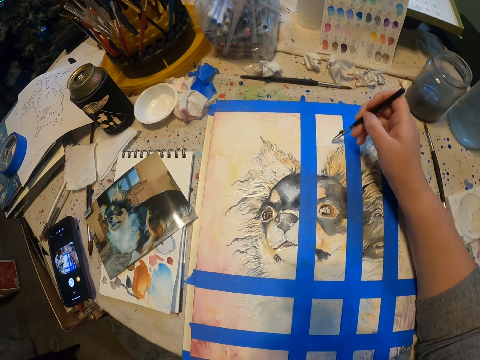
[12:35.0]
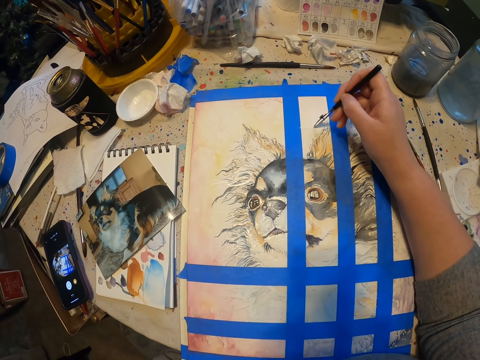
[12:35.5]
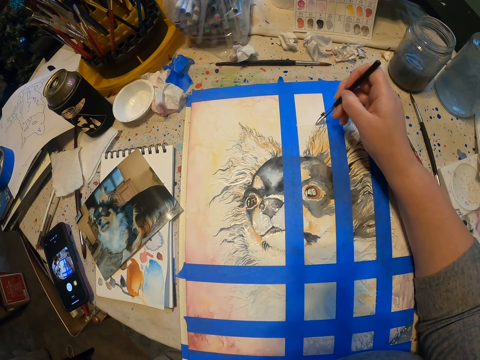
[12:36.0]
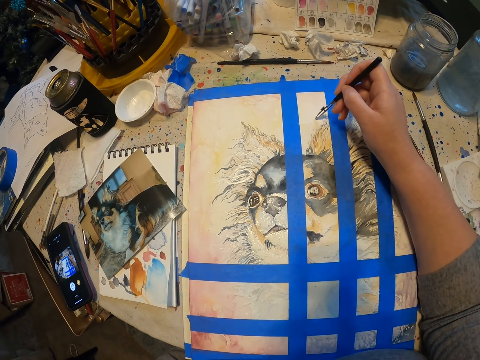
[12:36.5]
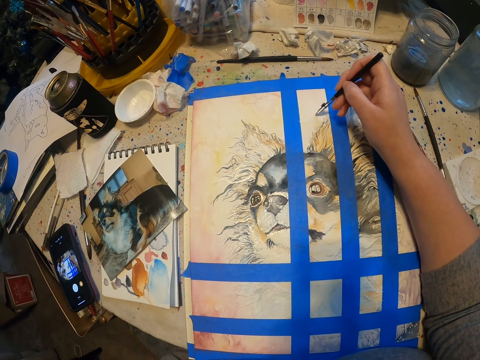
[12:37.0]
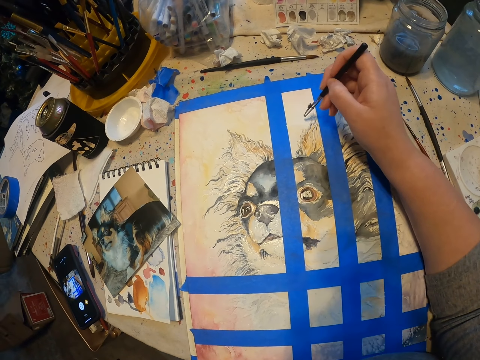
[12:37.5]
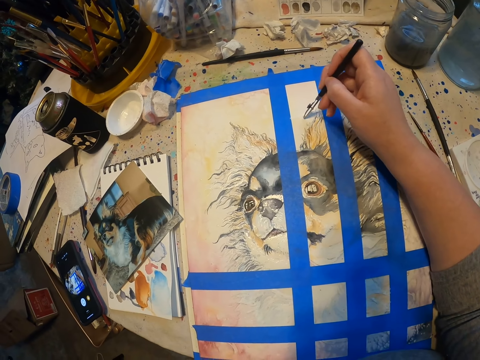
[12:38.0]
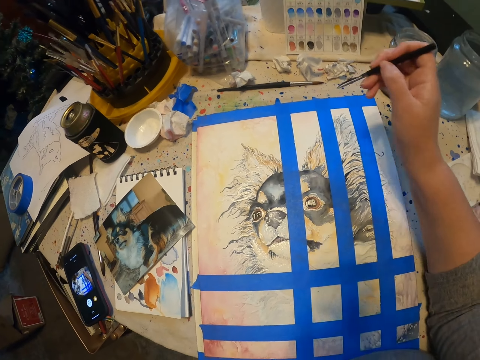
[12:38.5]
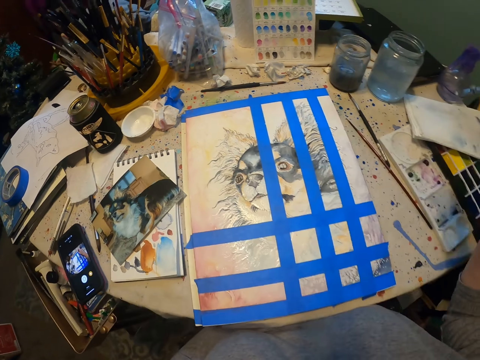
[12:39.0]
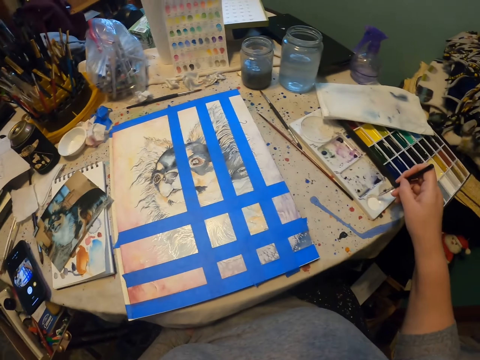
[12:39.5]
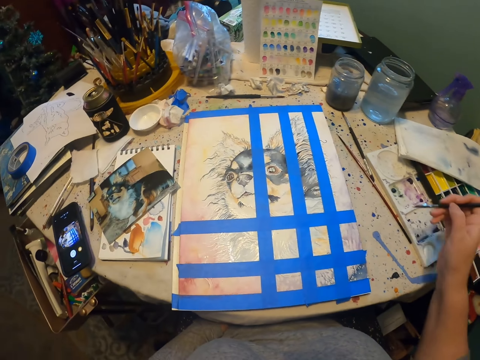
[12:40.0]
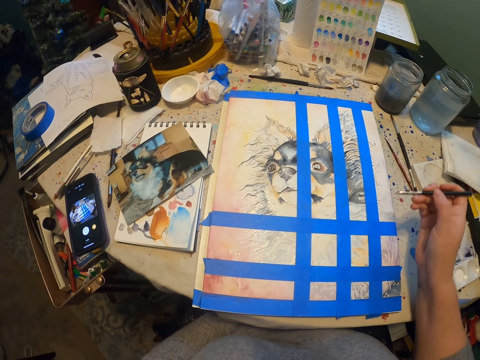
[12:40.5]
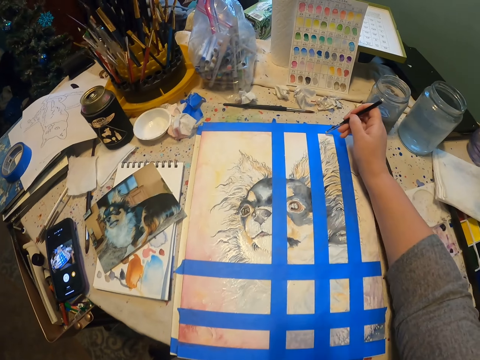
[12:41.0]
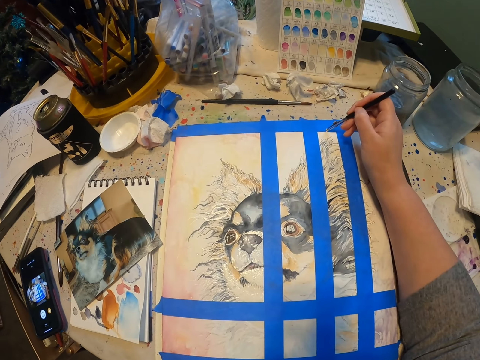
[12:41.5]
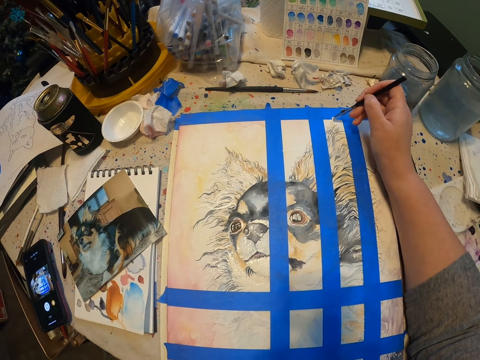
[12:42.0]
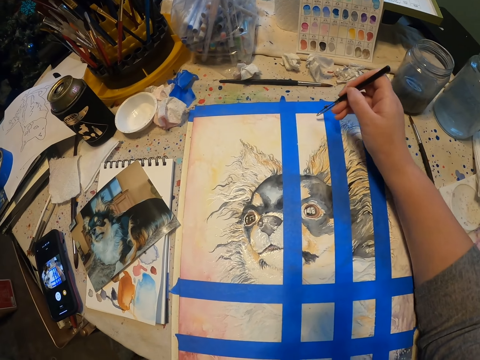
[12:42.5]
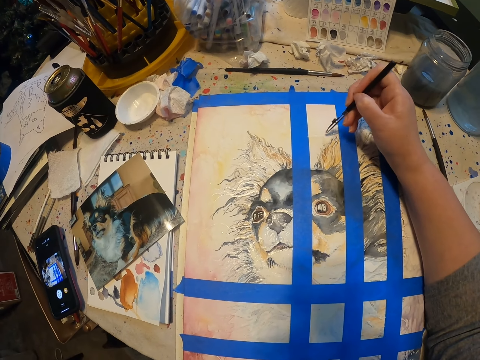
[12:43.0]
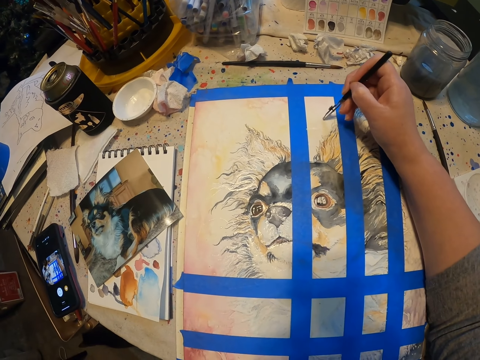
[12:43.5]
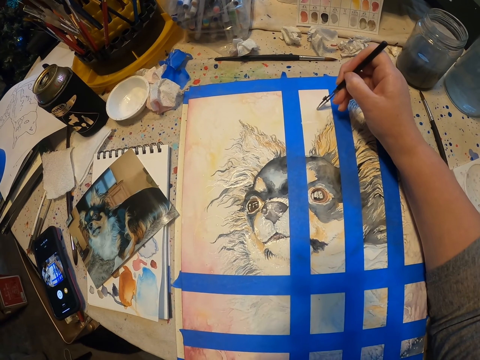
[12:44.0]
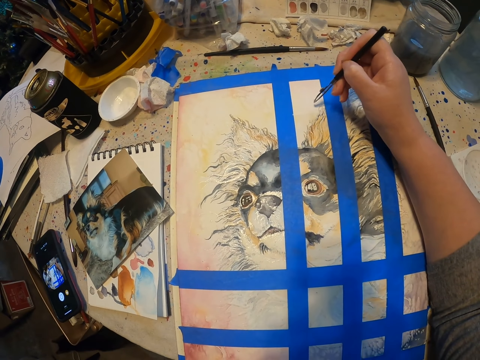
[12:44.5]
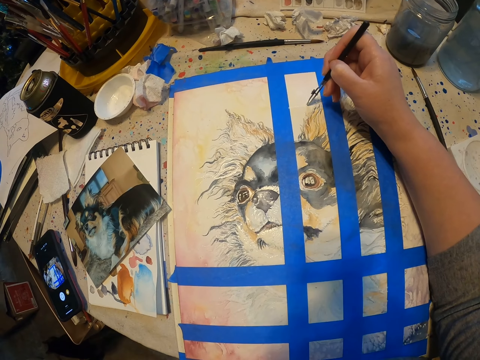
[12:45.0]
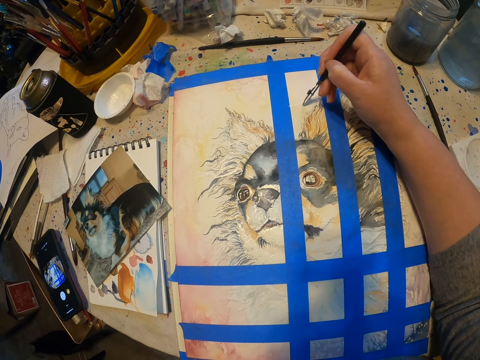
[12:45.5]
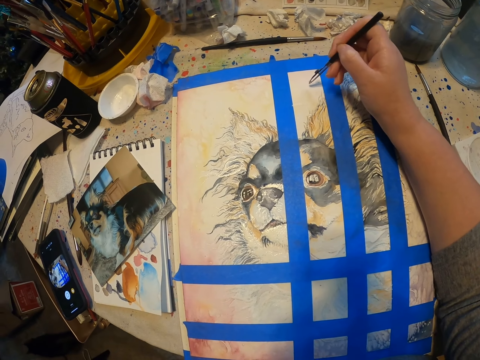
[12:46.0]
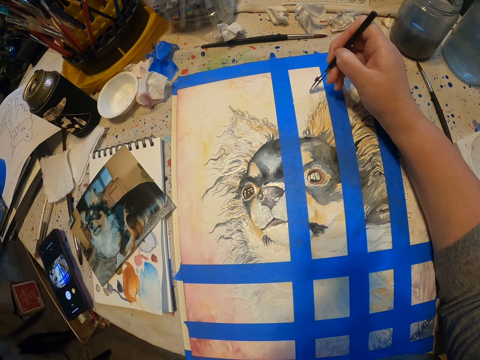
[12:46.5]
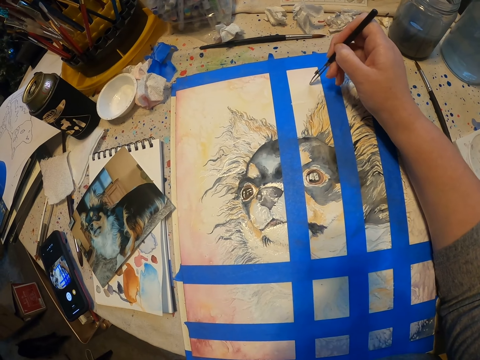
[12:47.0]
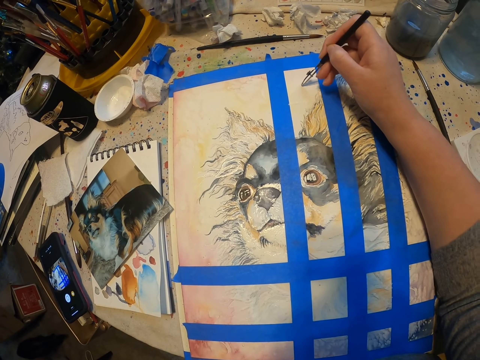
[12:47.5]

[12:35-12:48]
The camera wearer picks paint. They paint a drawing.

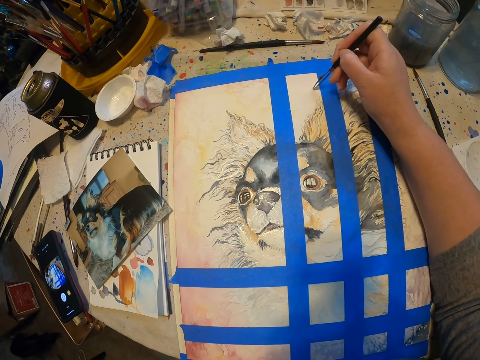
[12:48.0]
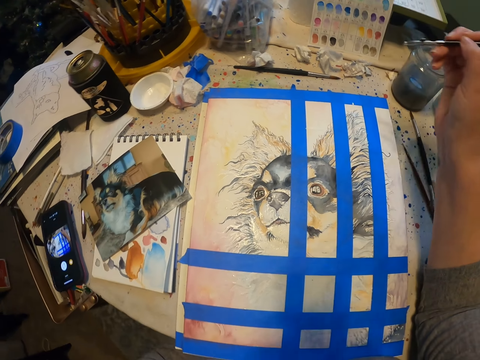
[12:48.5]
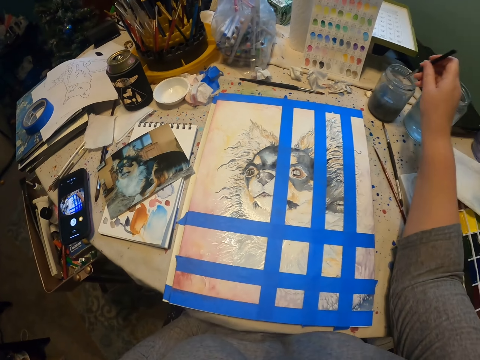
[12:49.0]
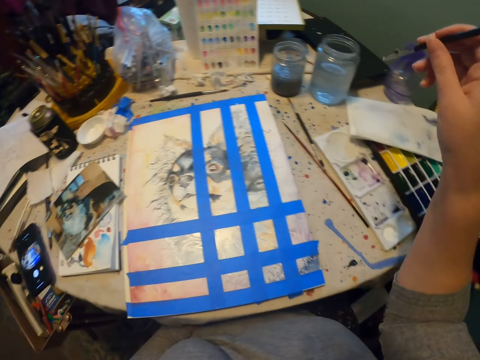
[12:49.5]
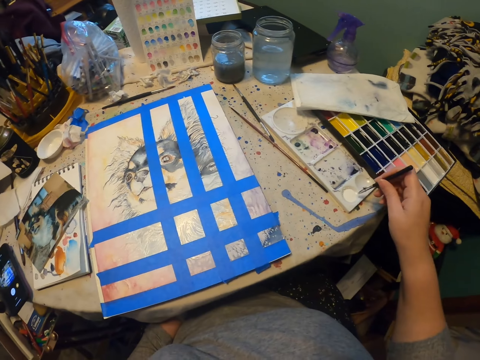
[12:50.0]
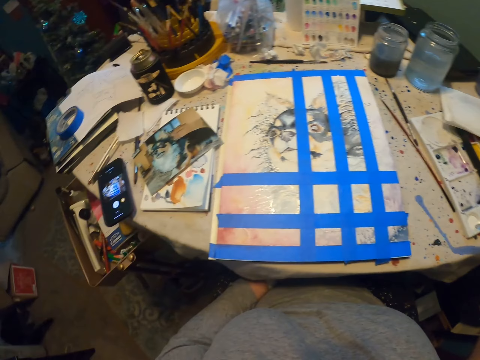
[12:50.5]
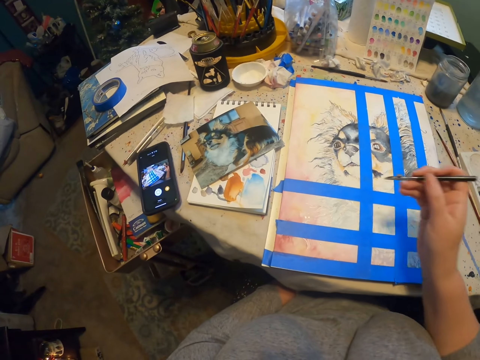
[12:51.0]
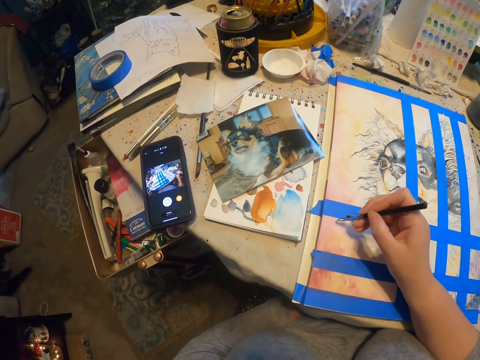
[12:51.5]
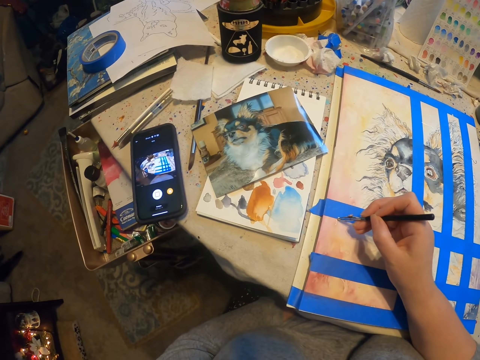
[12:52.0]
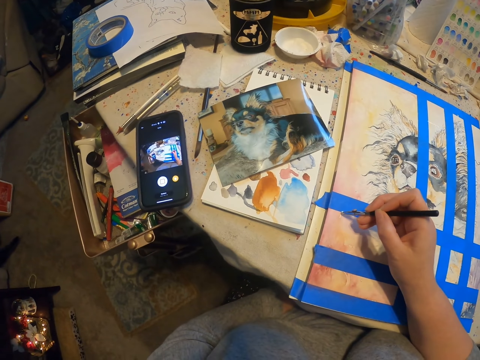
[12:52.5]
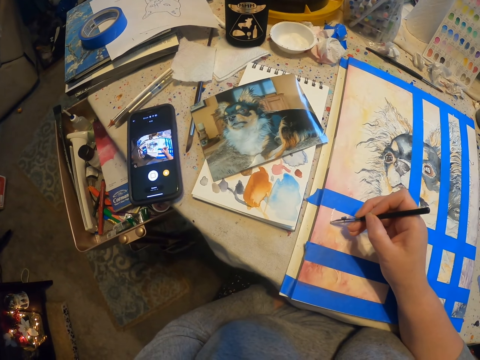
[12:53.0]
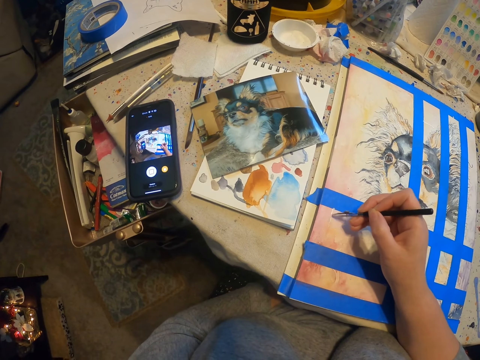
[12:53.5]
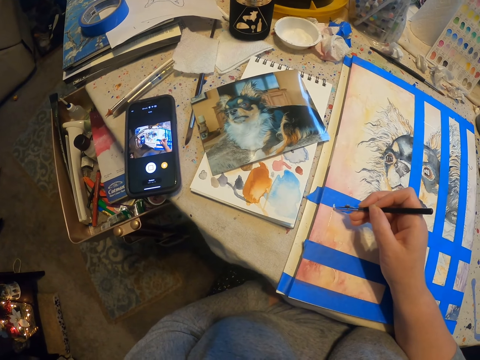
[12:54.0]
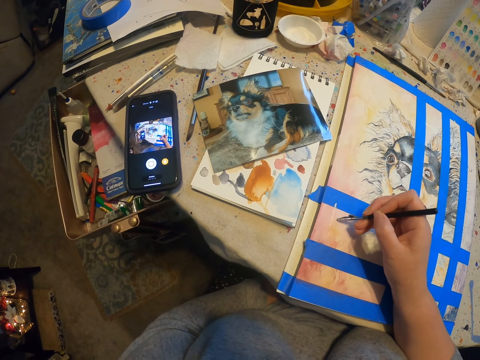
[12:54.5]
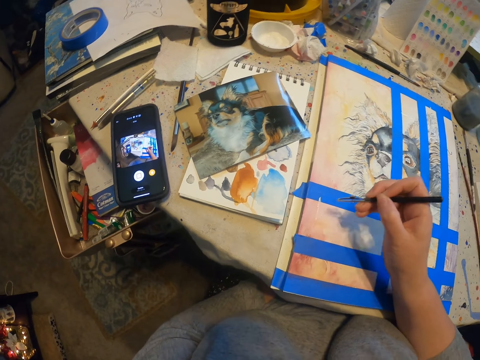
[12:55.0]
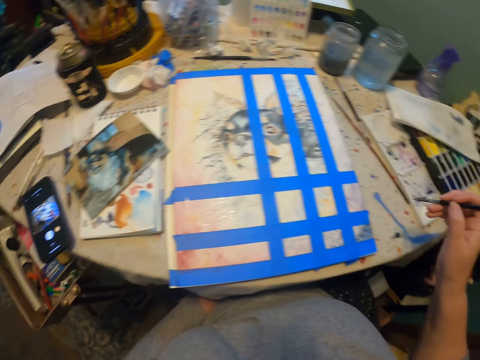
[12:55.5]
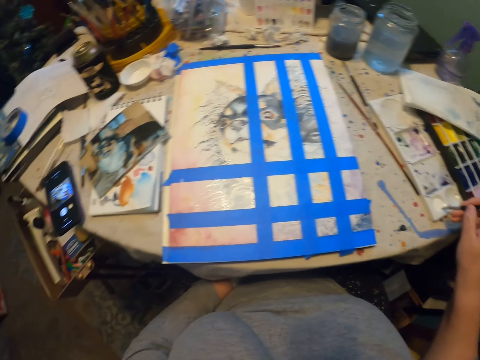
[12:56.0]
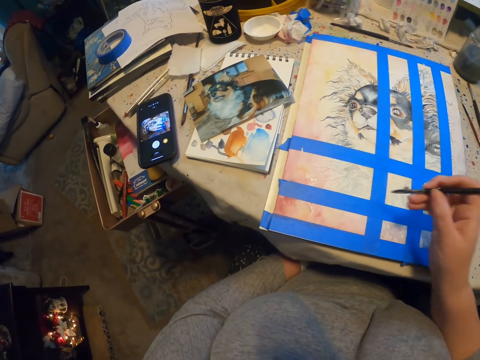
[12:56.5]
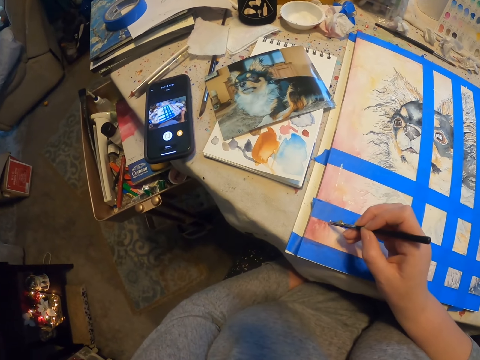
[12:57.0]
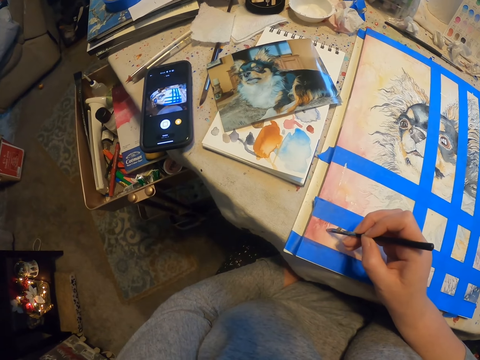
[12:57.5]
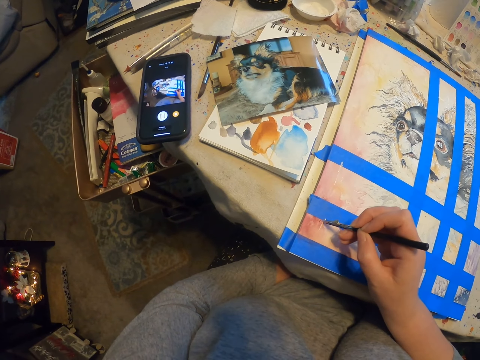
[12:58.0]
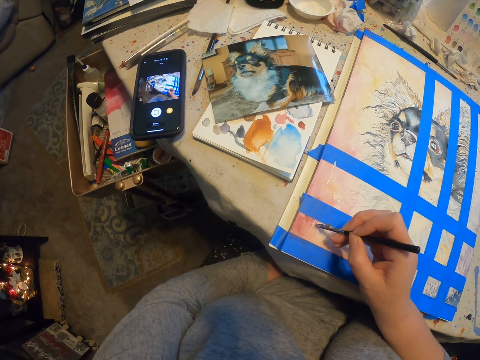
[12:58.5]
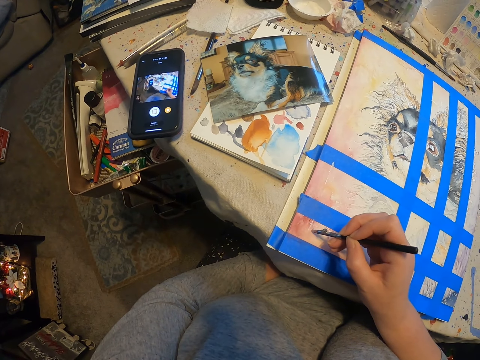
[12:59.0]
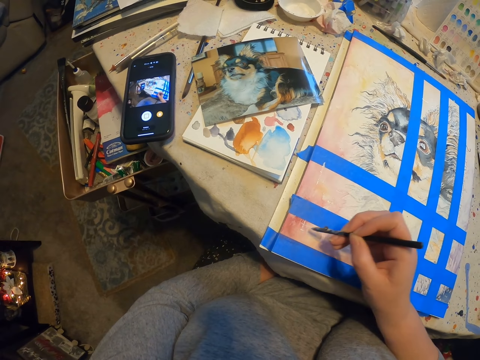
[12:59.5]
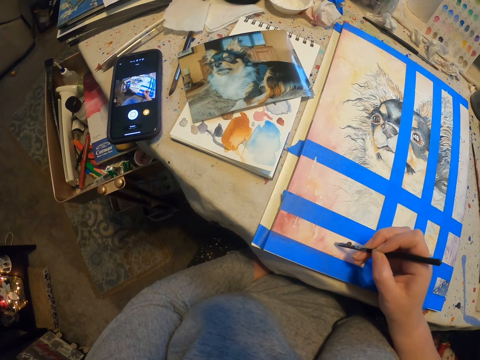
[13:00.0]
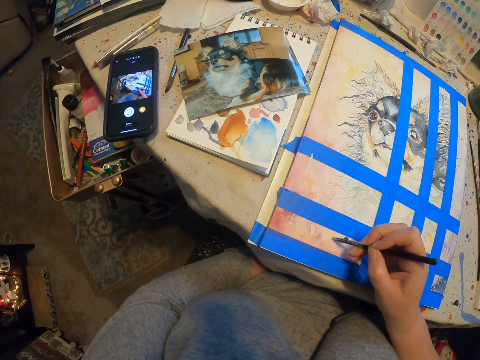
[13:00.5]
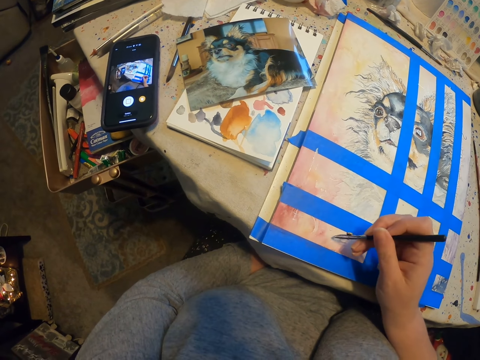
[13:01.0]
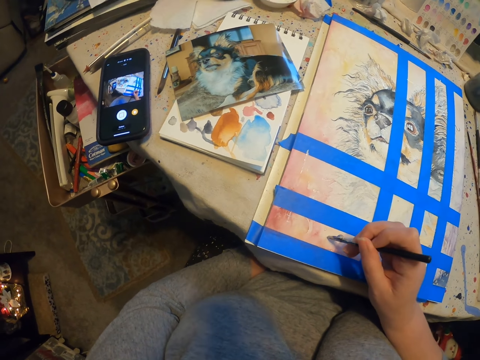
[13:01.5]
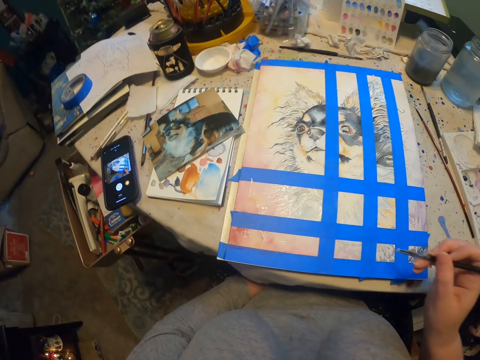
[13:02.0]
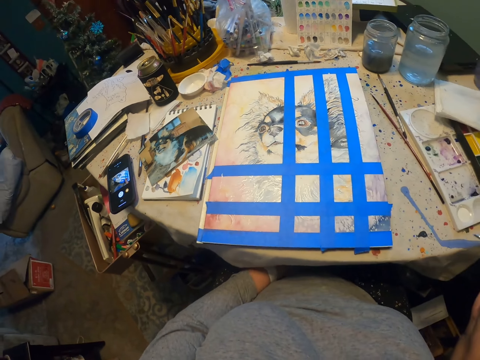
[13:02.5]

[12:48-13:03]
The camera wearer dips the pen in the white crayon. They draw the painting with the pen. They pick paint. They paint a drawing.
